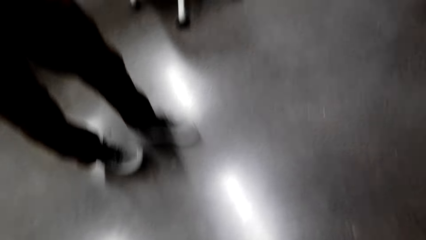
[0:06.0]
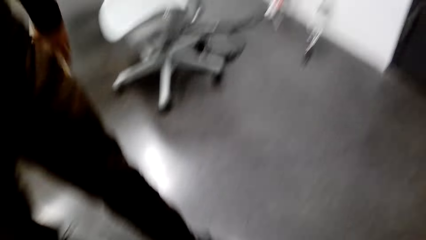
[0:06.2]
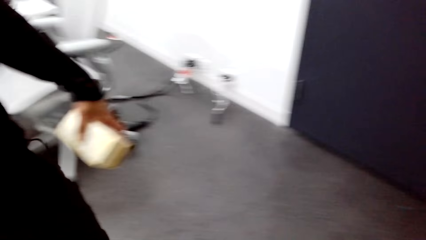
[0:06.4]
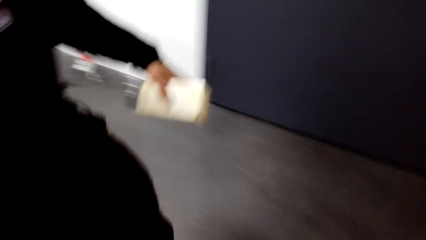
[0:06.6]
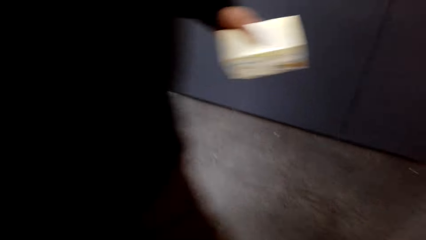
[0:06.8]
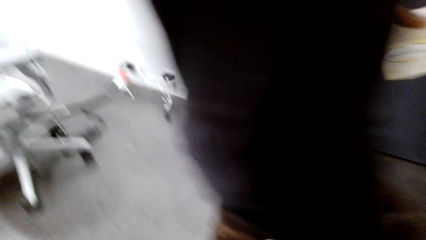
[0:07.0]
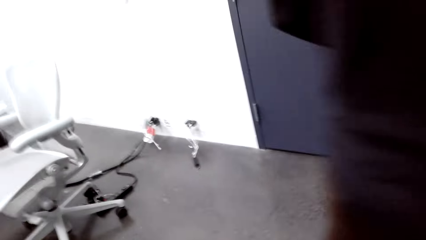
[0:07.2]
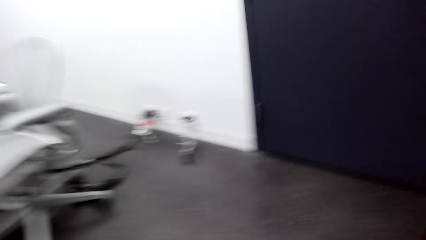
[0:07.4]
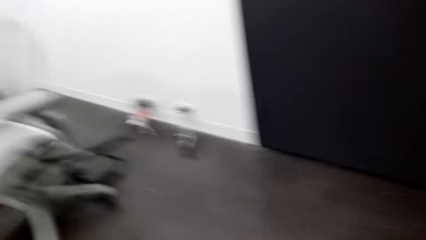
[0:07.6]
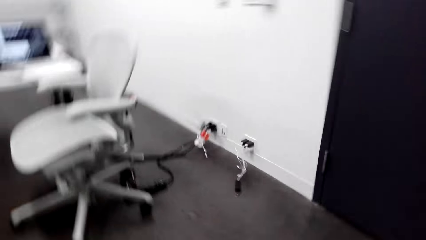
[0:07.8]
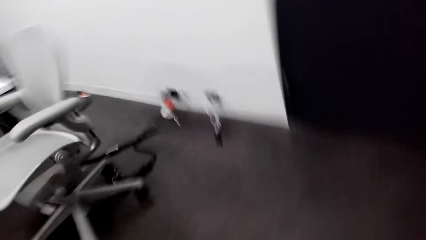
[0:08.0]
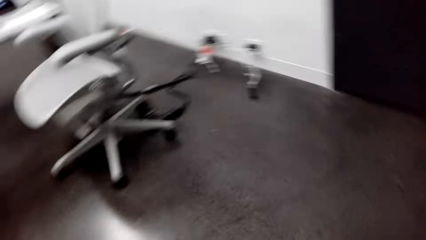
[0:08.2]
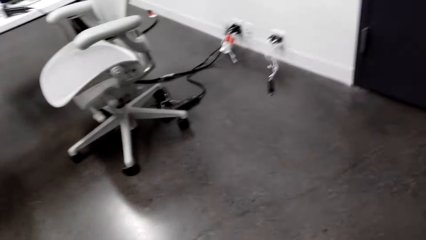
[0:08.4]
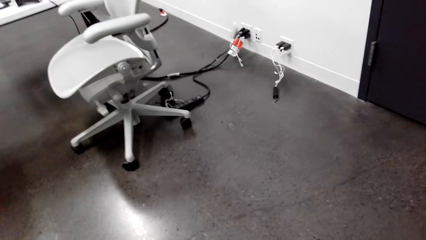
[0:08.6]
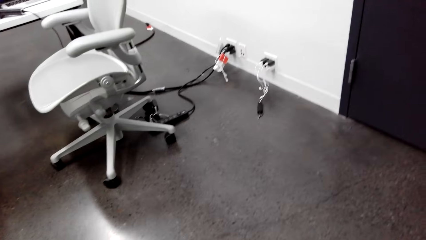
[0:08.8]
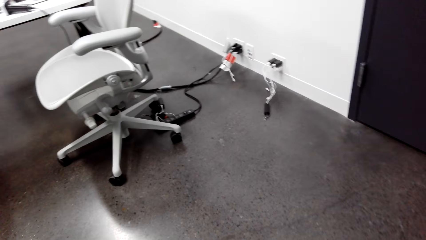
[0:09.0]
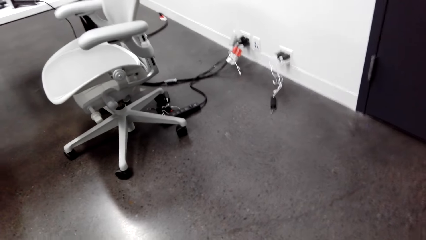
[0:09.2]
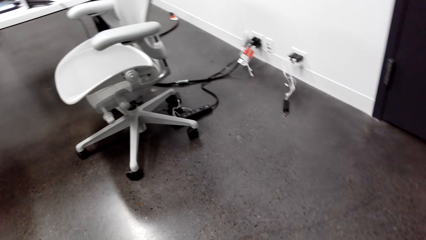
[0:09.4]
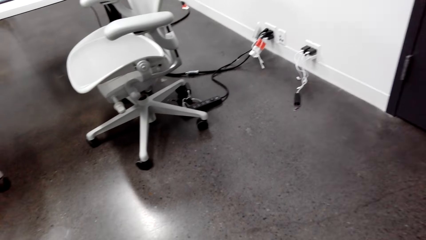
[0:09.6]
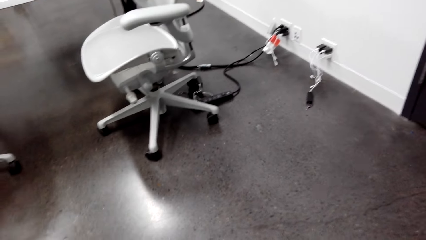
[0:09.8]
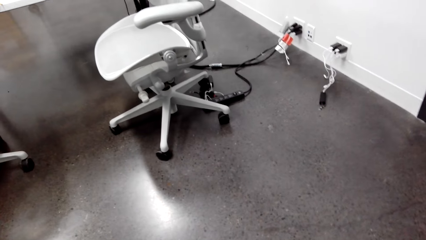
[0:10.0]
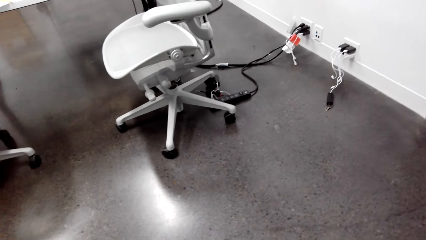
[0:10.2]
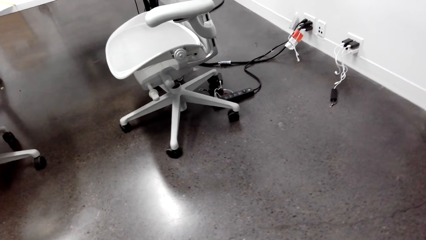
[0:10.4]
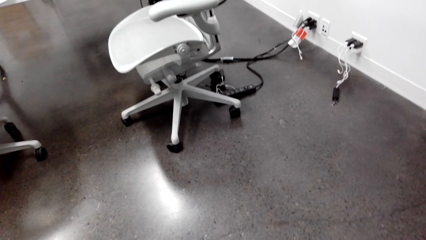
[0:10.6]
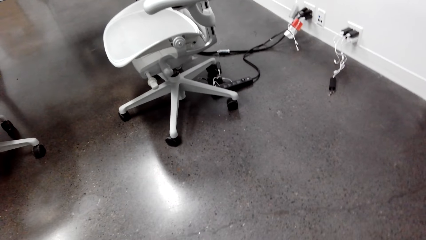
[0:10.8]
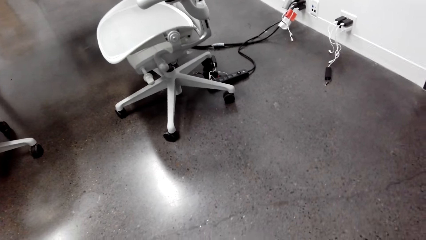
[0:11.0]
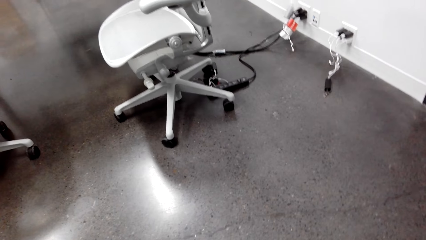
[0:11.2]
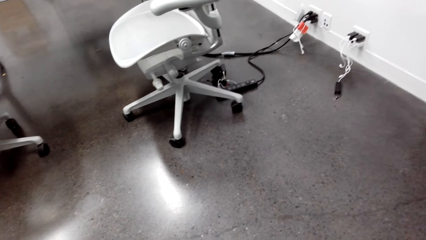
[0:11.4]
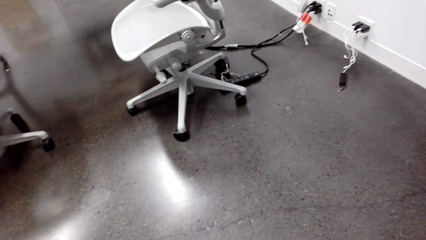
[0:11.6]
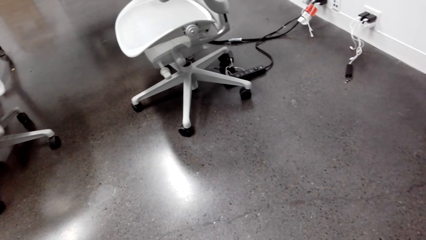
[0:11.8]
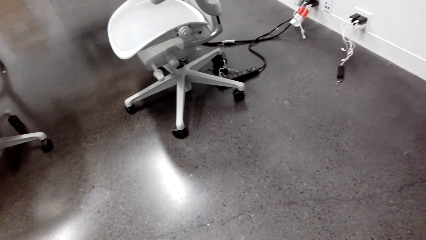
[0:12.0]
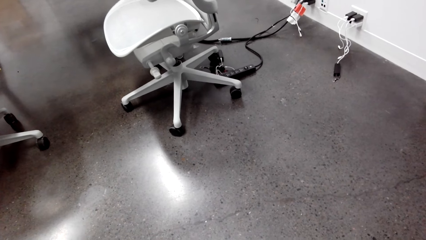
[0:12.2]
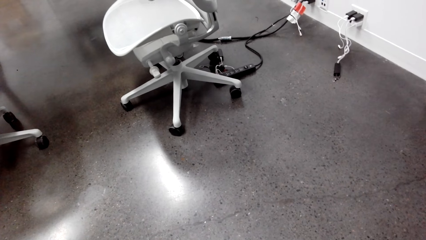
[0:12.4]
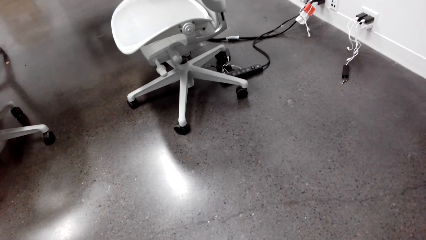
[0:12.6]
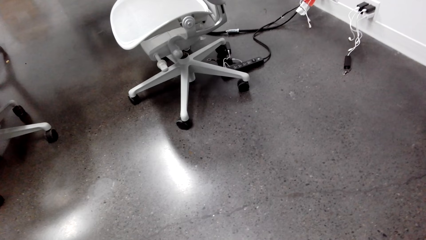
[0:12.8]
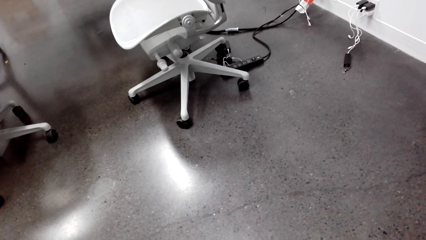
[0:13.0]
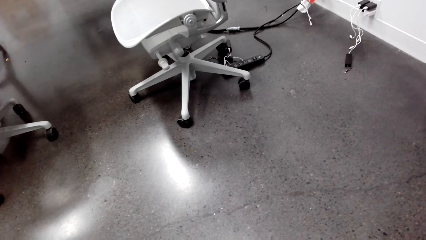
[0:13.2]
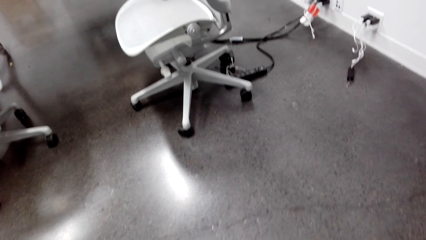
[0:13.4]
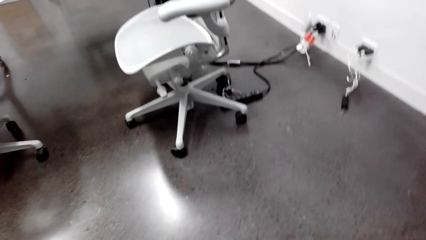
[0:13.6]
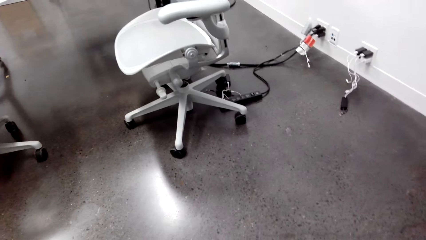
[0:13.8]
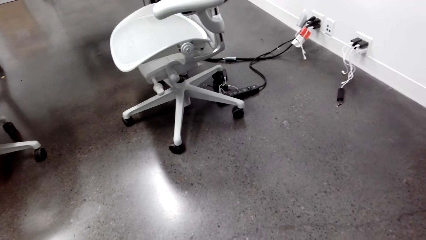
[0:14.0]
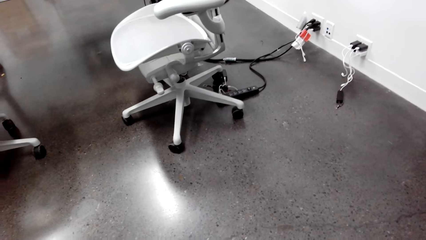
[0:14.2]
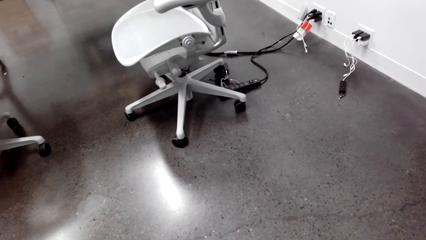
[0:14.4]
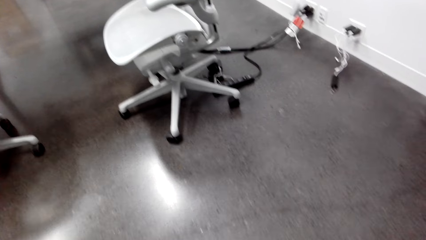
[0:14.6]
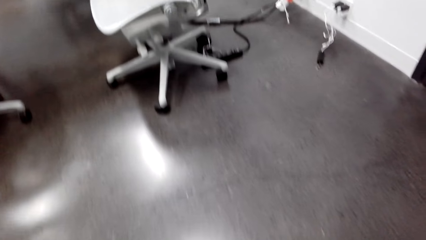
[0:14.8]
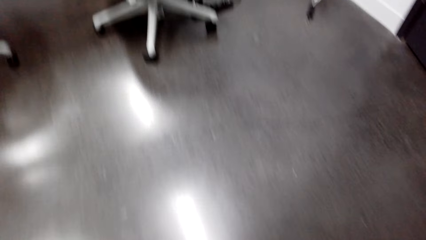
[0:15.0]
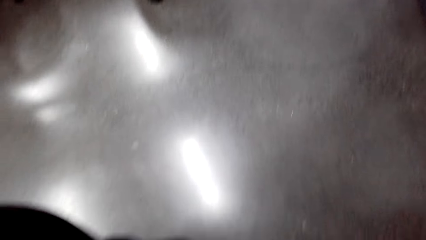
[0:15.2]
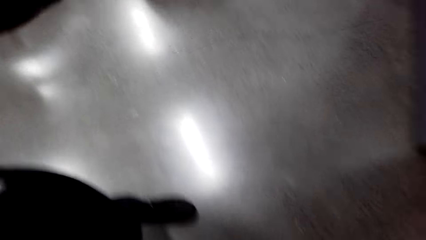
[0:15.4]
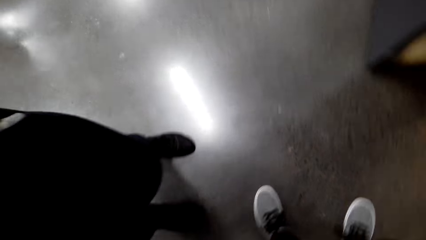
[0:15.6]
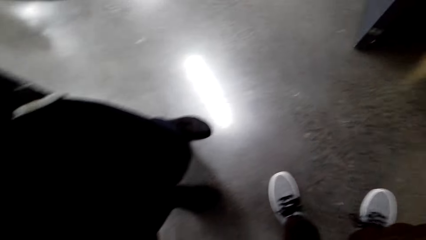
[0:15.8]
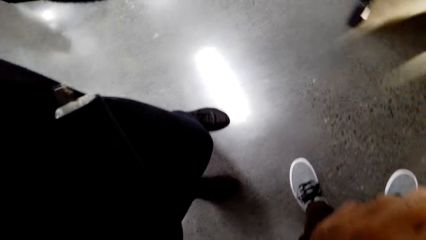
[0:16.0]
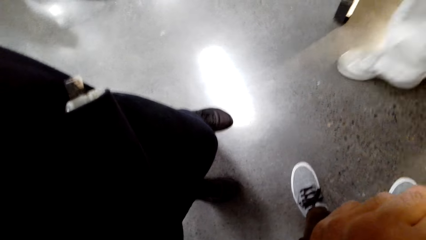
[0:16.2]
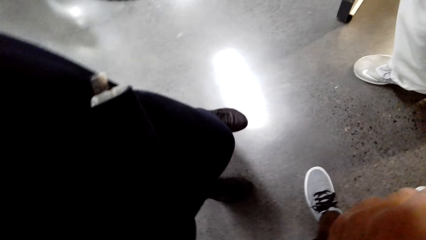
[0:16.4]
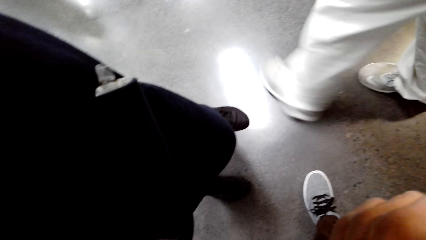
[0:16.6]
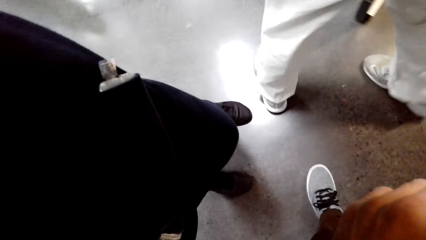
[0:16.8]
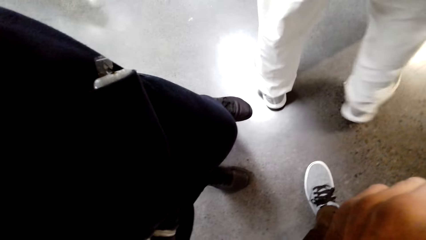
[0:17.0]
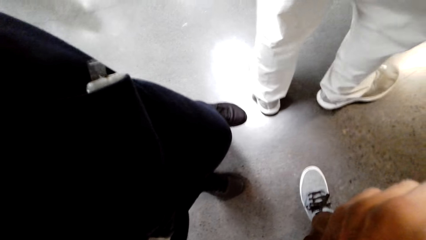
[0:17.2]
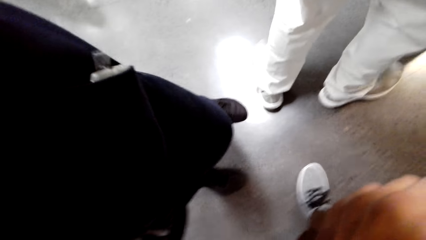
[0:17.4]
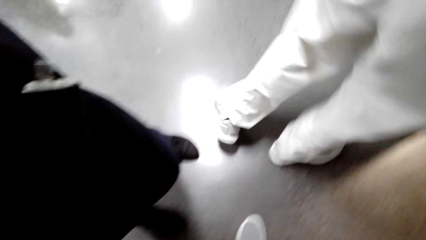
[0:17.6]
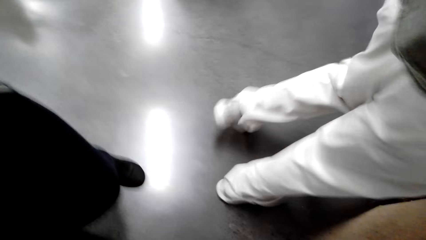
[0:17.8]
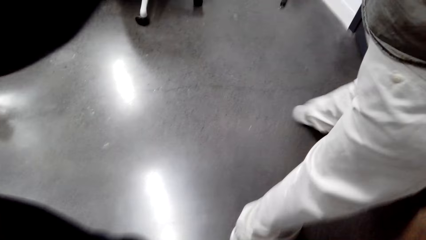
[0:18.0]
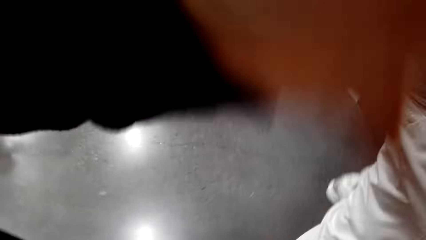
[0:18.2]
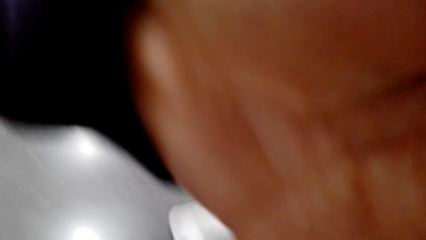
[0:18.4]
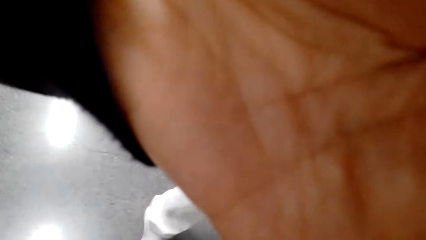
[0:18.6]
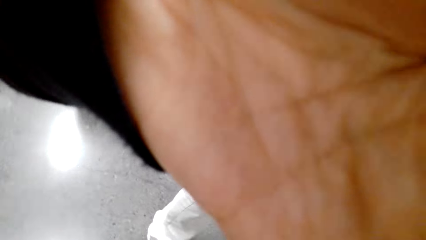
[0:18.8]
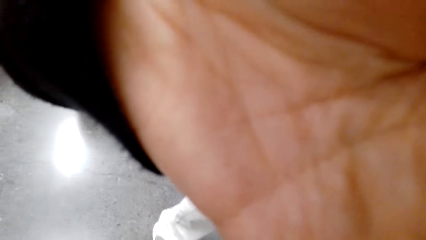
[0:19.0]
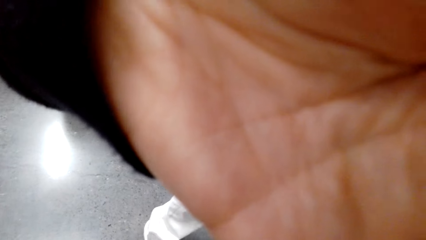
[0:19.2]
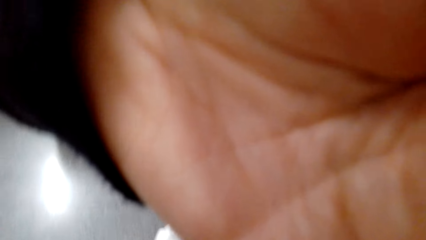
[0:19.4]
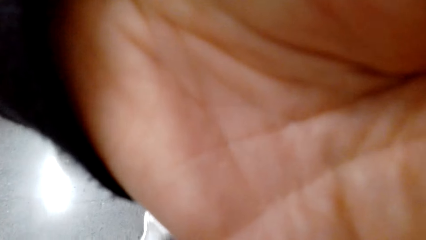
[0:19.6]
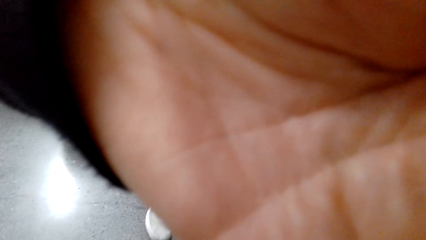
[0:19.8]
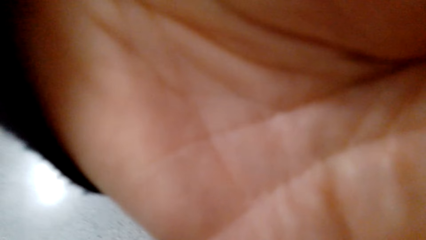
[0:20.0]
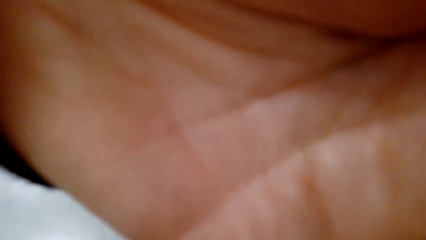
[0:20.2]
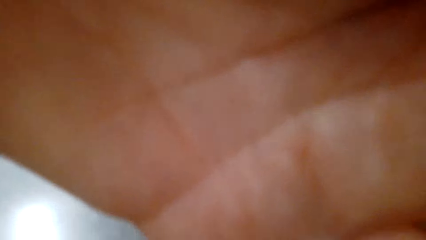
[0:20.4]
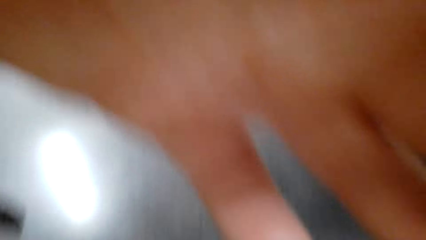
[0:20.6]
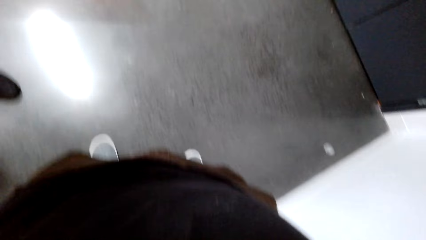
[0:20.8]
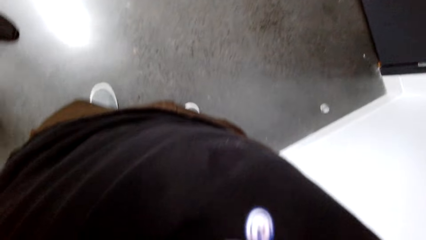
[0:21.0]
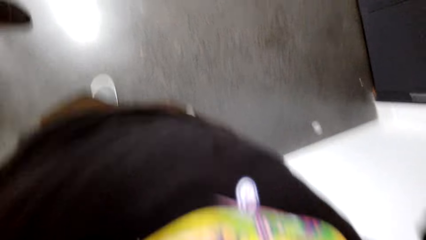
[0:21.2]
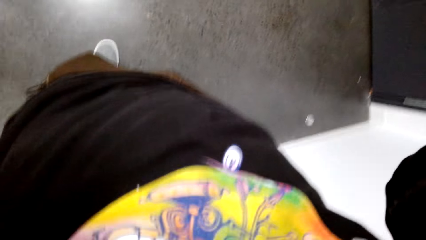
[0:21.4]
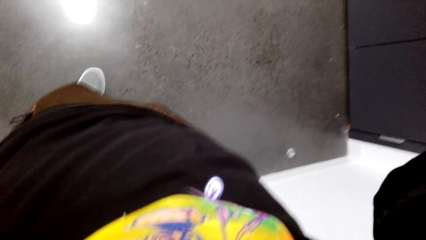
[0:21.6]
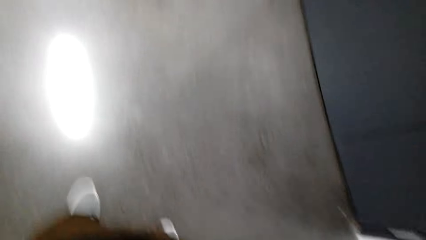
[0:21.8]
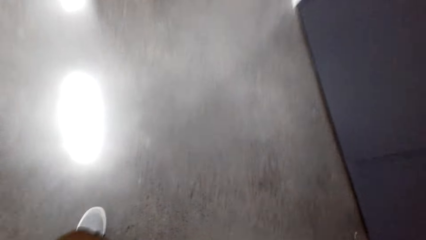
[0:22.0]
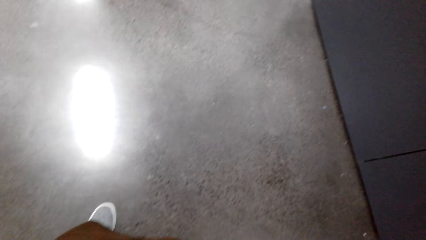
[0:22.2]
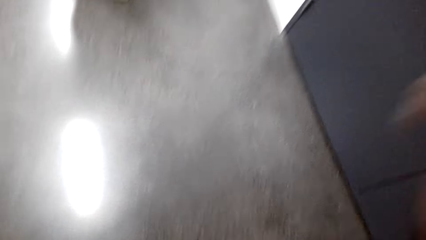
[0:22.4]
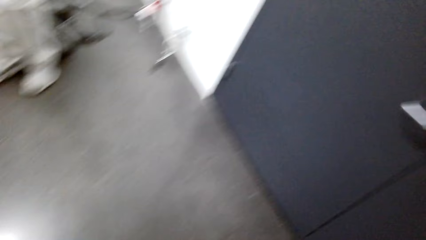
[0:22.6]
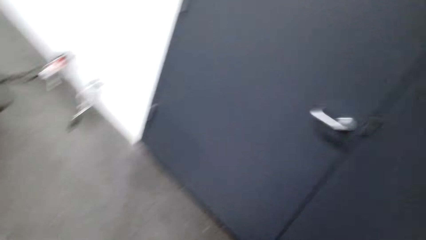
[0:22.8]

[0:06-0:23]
A person walks around the apartment. The camera wearer looks around the apartment. They stare down. Another person walks around the apartment. The camera wearer adjusts the camera. They touch the camera.
